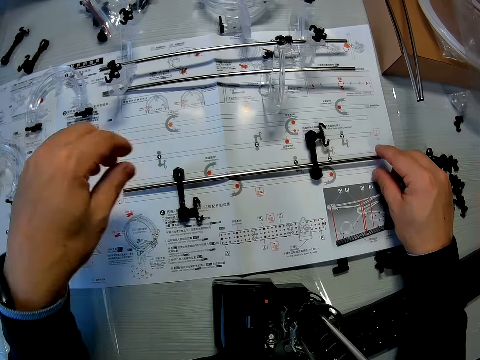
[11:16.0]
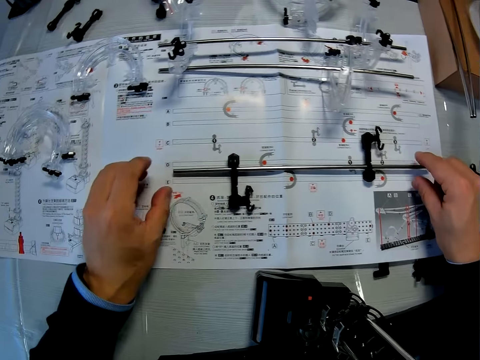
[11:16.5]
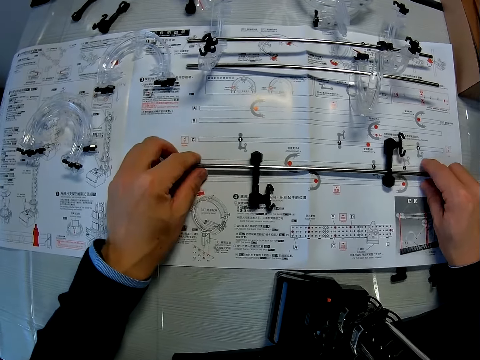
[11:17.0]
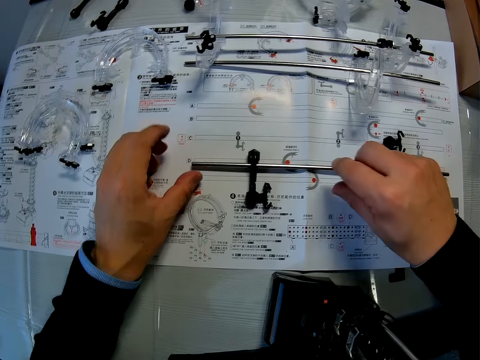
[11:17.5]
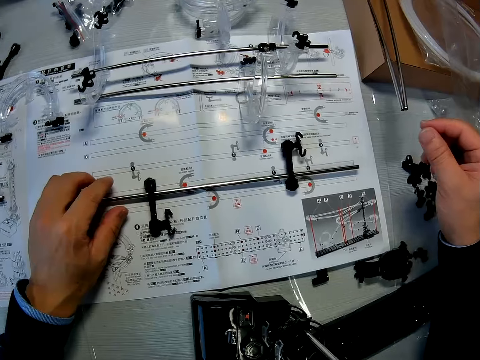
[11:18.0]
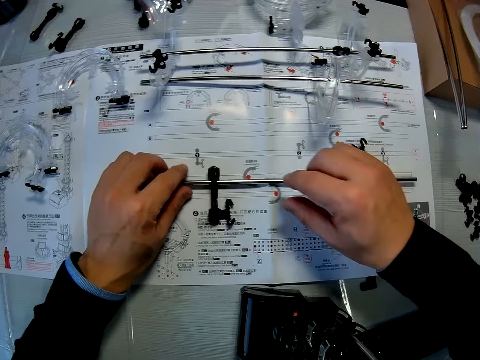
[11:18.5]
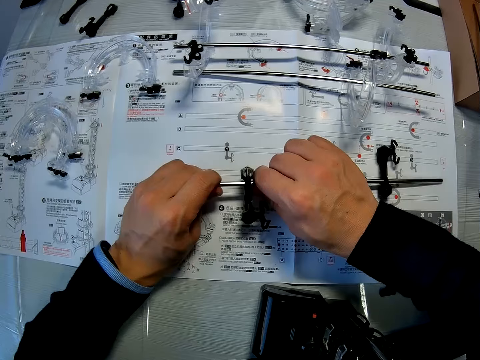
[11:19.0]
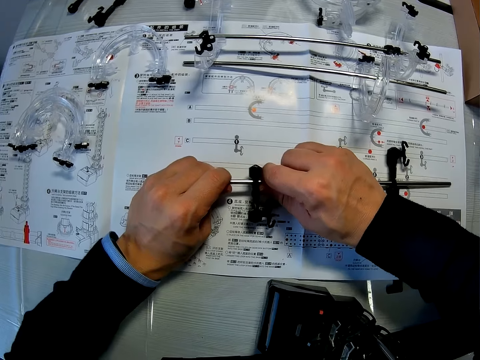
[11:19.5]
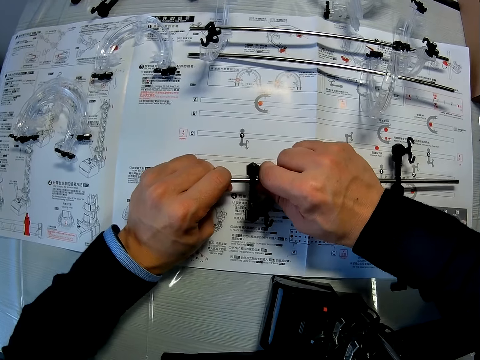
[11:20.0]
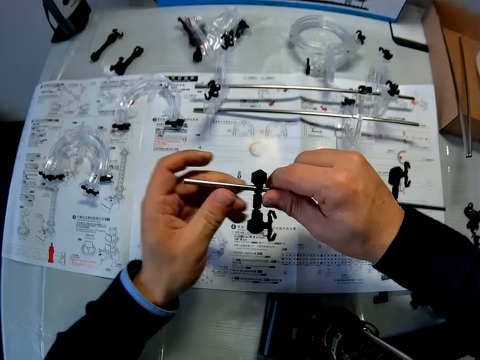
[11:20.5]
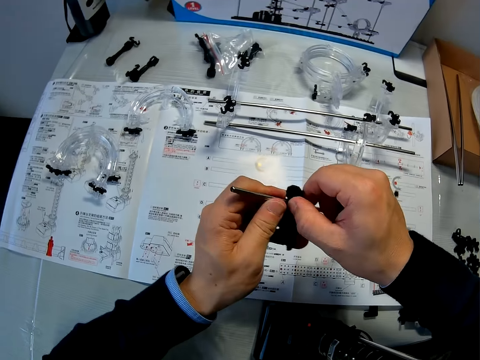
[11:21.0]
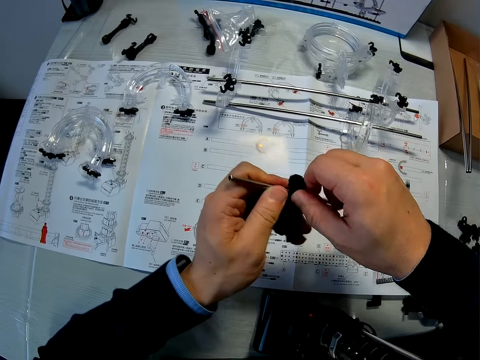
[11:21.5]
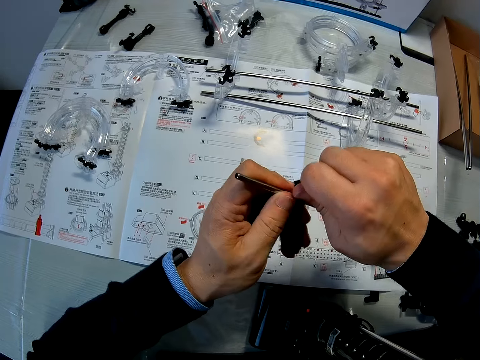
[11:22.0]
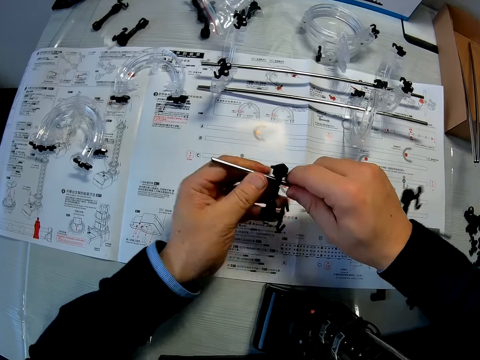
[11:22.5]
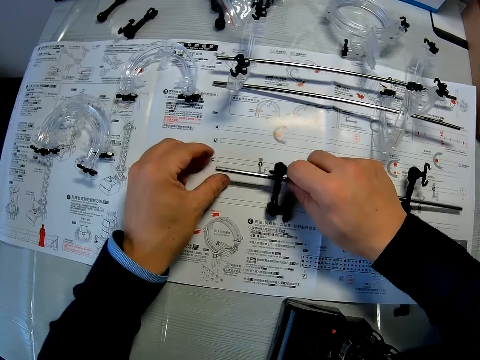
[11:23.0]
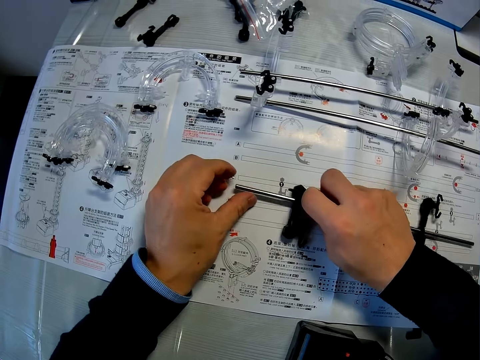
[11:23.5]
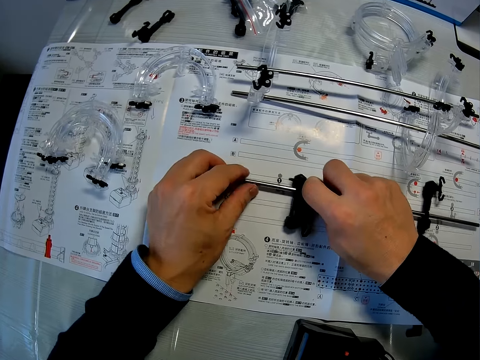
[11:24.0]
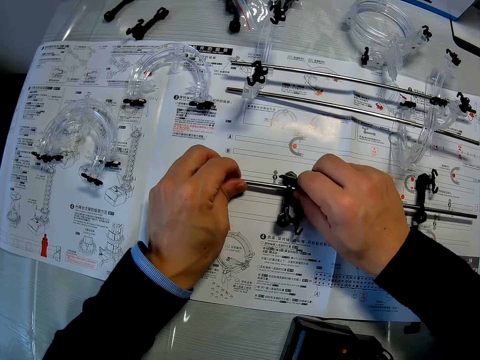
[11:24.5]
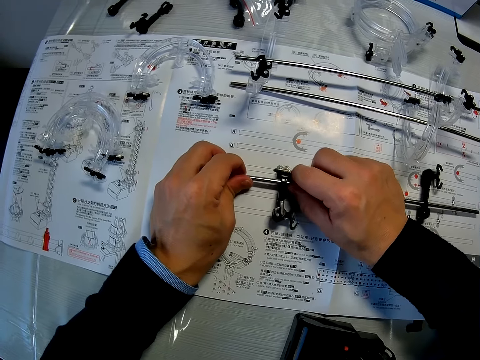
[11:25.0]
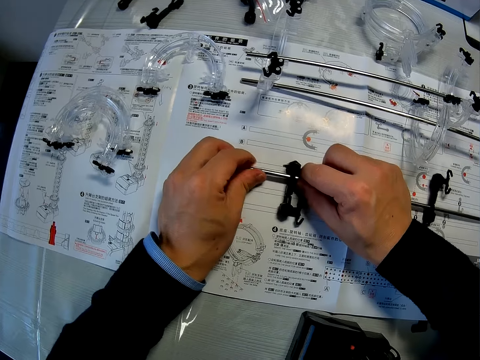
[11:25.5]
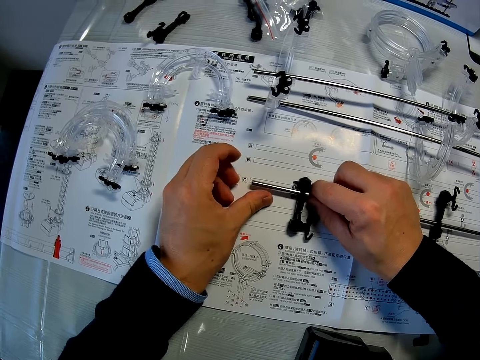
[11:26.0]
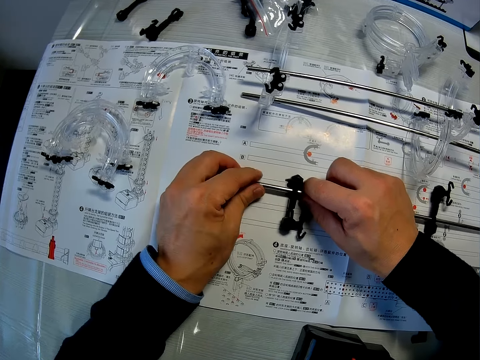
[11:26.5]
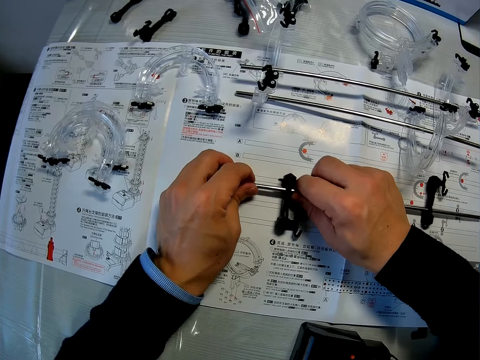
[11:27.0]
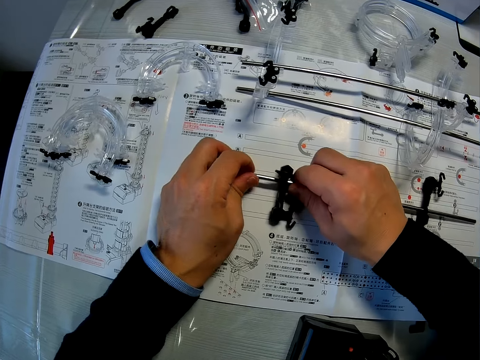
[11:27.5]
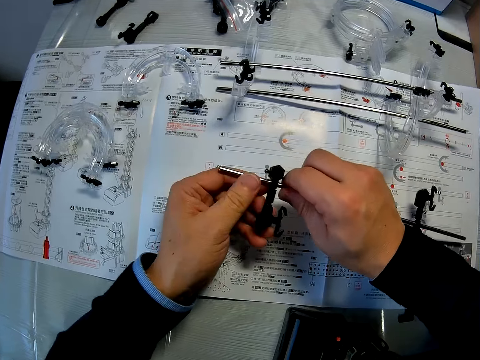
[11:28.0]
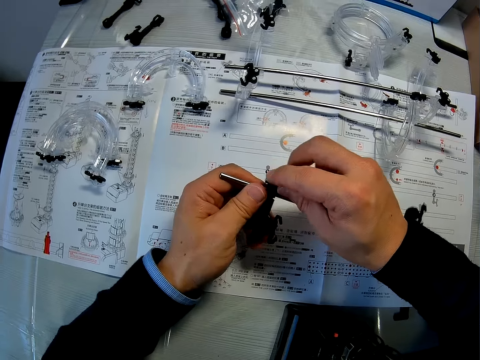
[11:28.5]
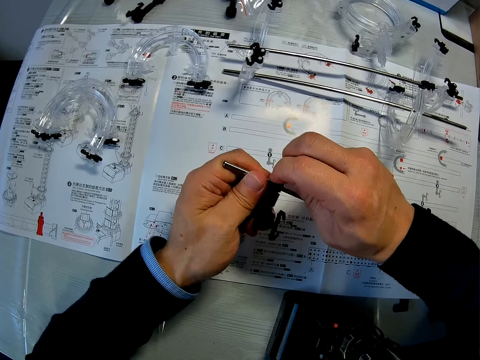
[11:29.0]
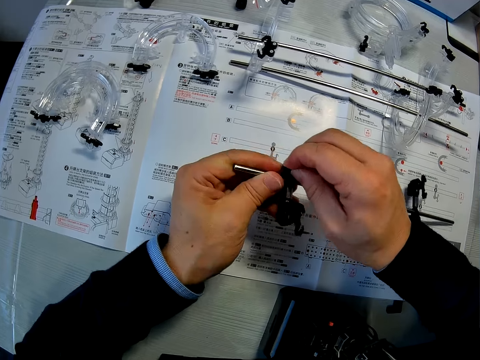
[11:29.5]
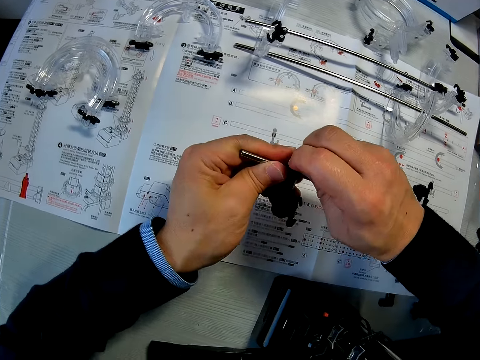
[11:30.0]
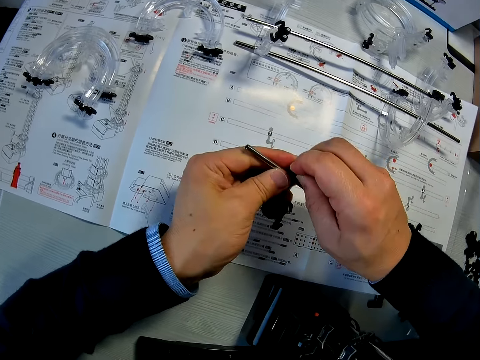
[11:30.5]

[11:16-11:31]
The camera wearer fixes a plastic part on the stick. They lift the stick. They fix the plastic part. They place the stick back on the table. They fix the plastic part. They lift the stick. They fix the plastic part.

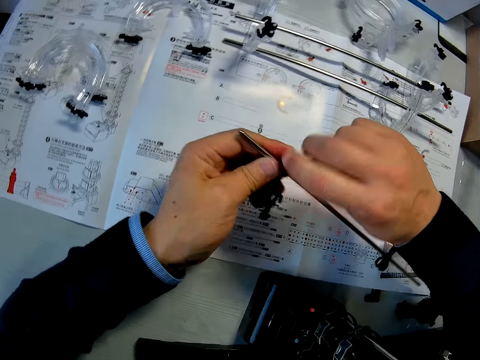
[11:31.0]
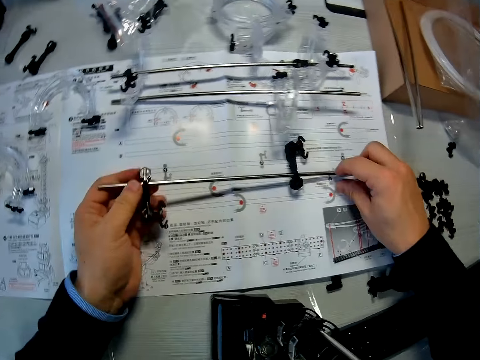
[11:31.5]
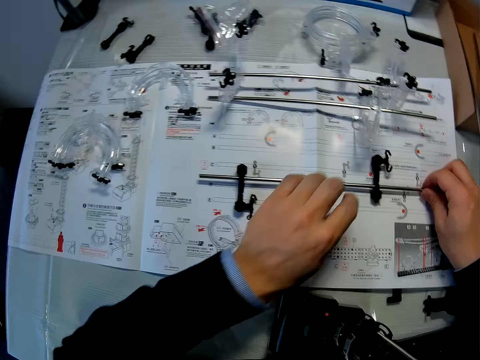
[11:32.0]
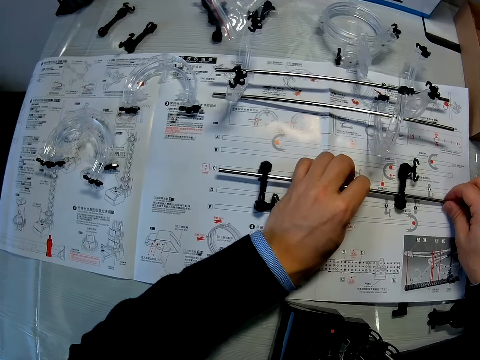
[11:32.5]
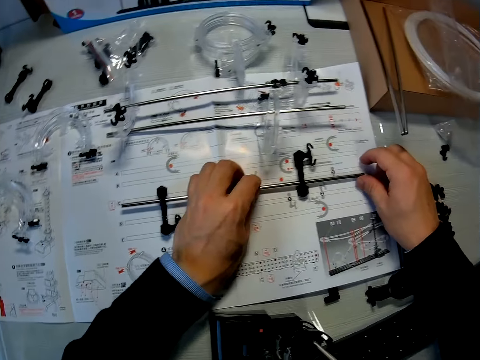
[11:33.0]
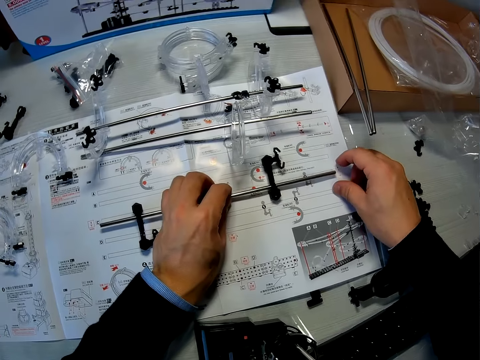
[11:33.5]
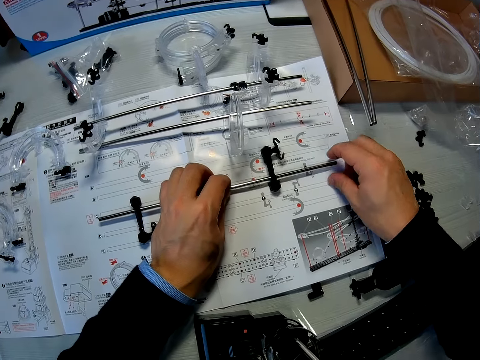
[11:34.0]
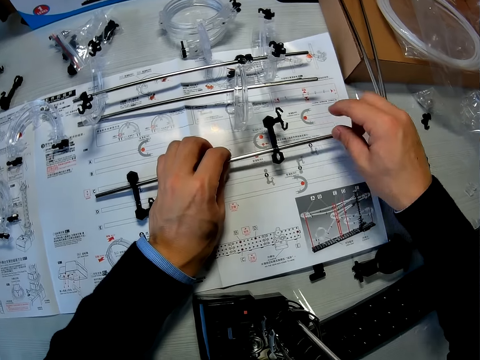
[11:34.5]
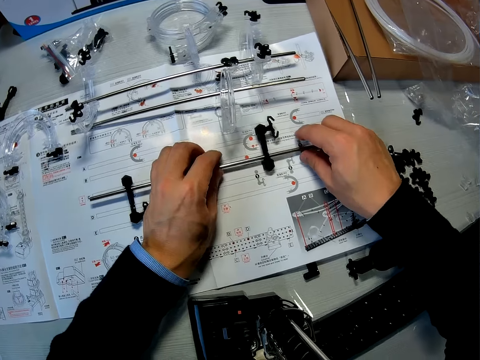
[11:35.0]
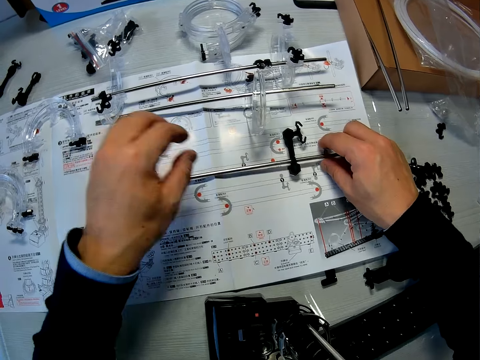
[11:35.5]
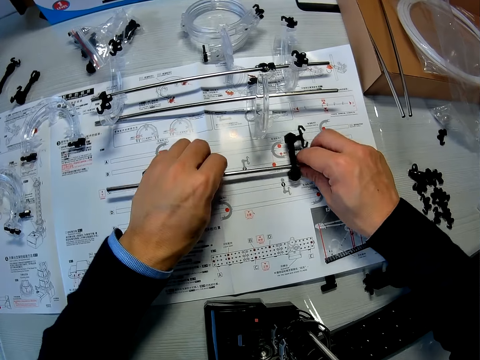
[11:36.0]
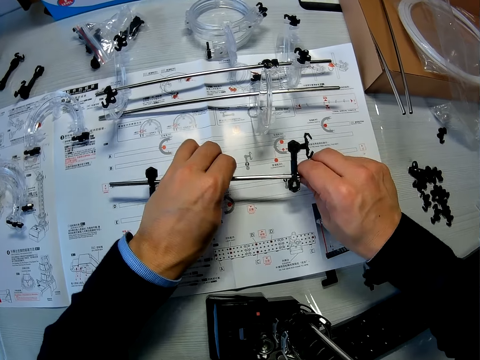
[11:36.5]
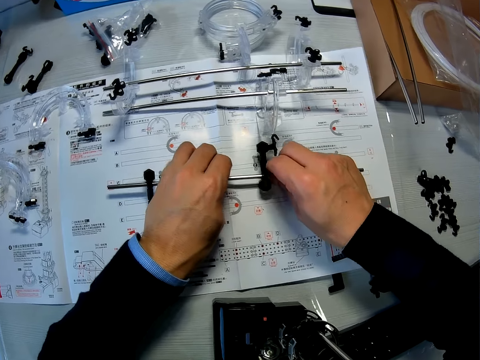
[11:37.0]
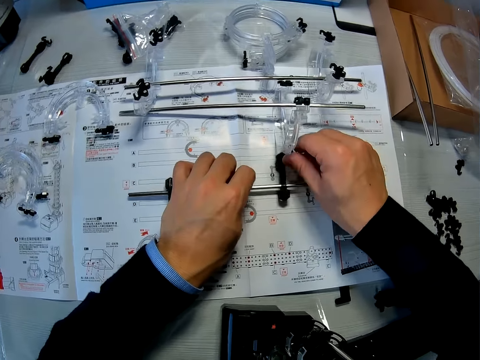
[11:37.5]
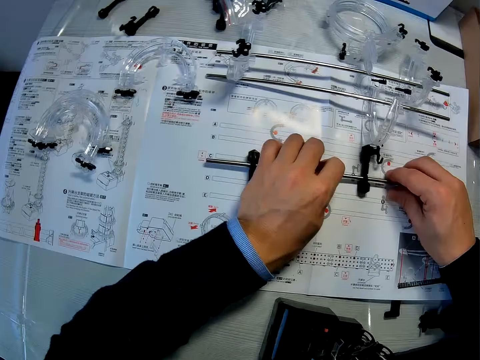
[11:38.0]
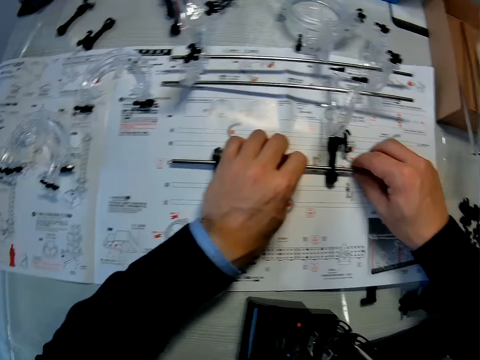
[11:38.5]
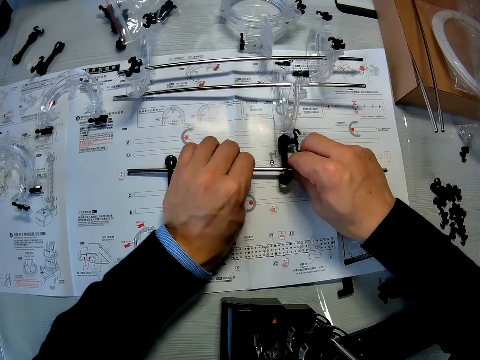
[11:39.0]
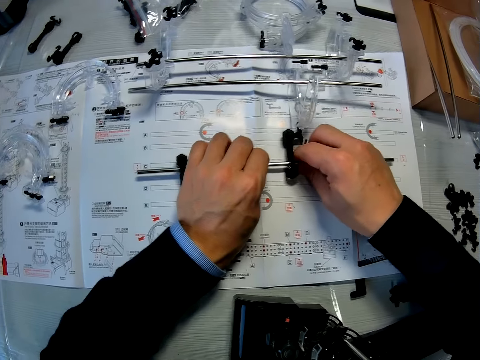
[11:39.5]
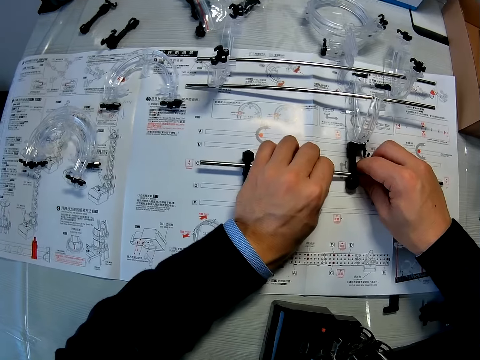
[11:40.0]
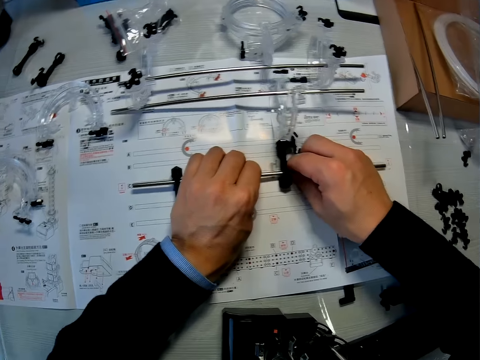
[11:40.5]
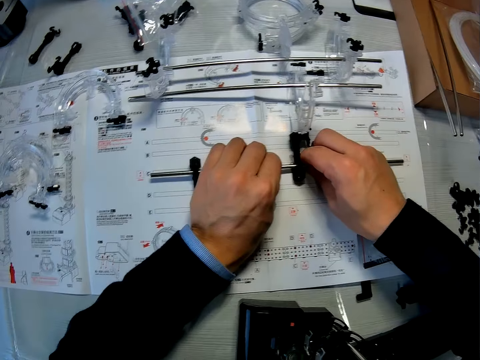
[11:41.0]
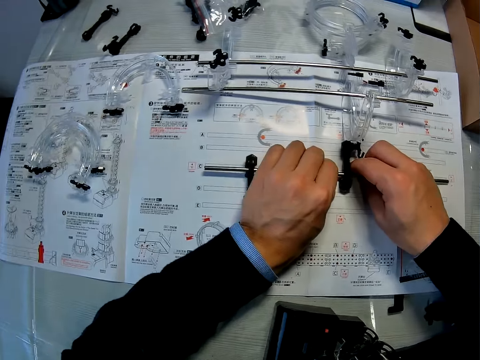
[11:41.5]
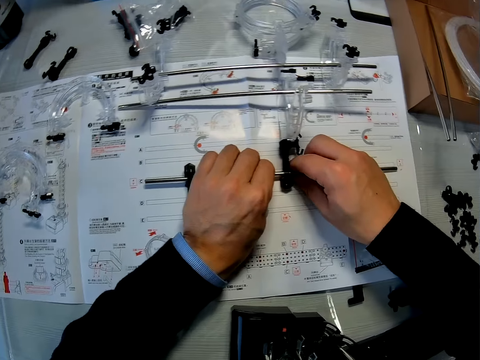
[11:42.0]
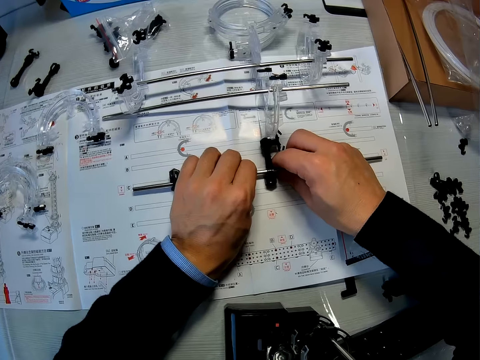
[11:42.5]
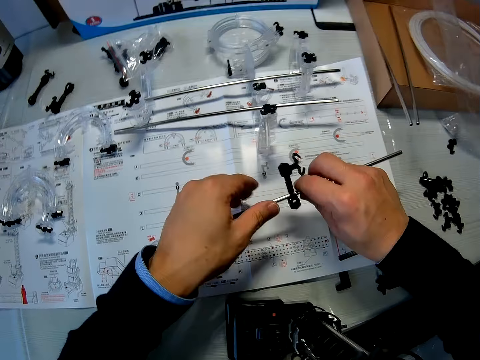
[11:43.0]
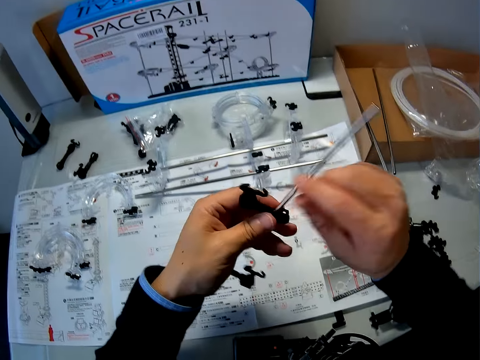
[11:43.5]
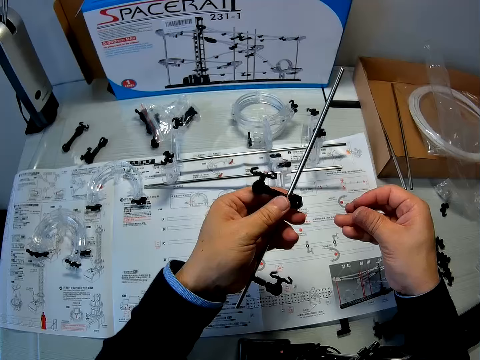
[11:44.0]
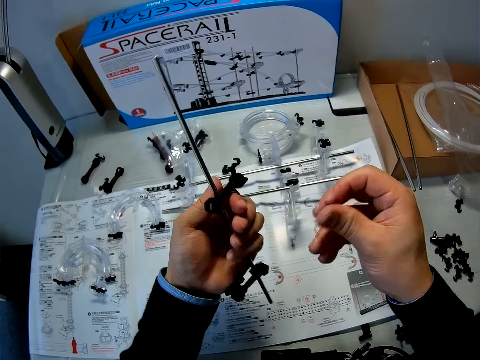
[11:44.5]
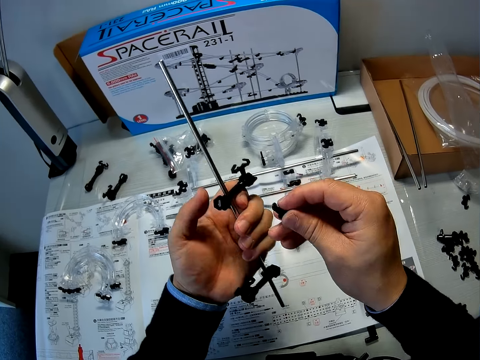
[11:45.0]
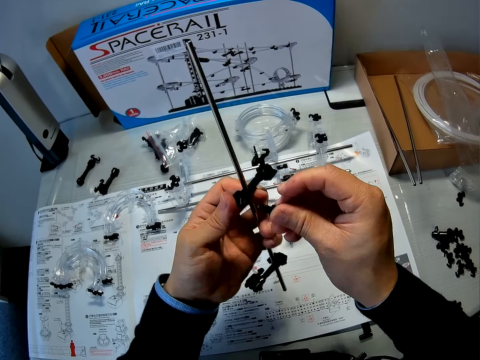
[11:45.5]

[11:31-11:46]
The camera wearer places the stick back on the table. They fix another piece of plastic on the stick. They lift the stick. They fix the small plastic piece in the right hand on the other plastic on the stick.
